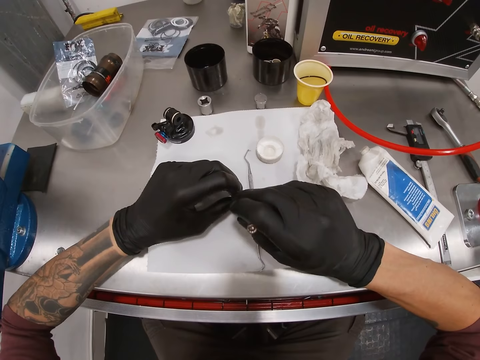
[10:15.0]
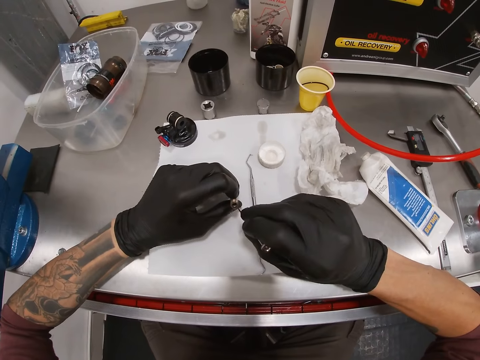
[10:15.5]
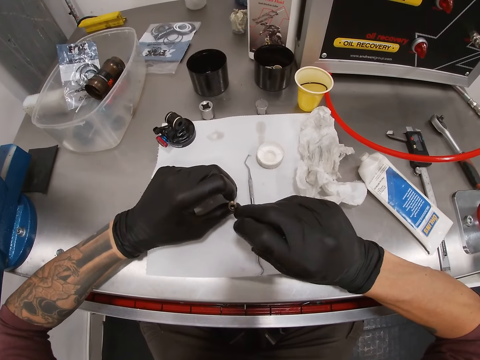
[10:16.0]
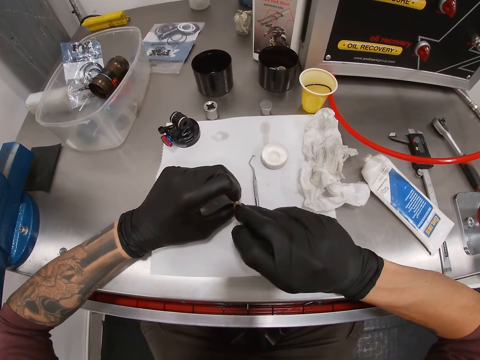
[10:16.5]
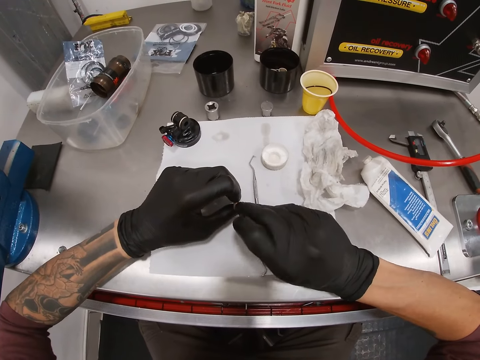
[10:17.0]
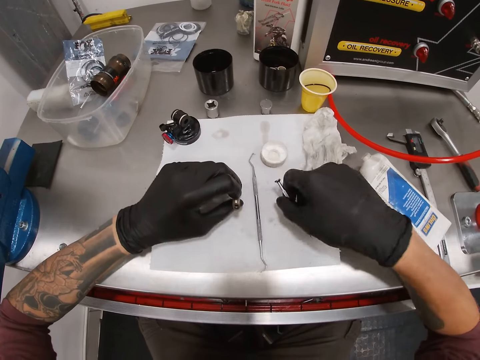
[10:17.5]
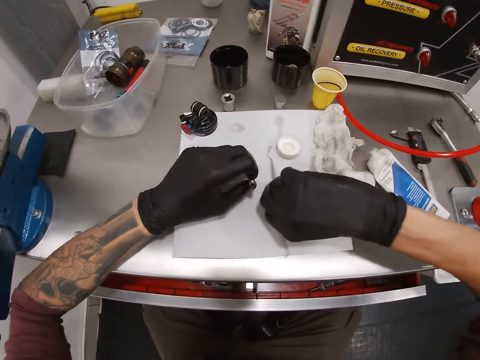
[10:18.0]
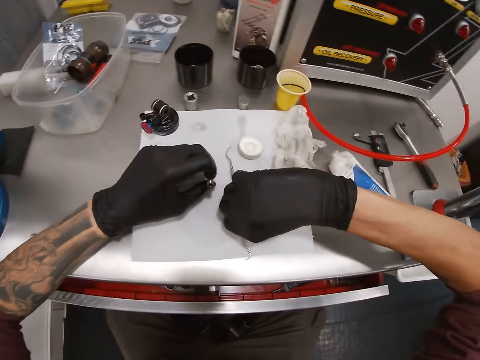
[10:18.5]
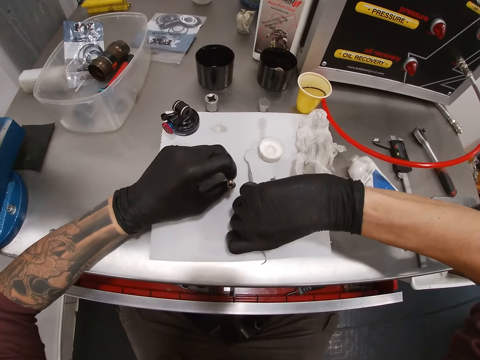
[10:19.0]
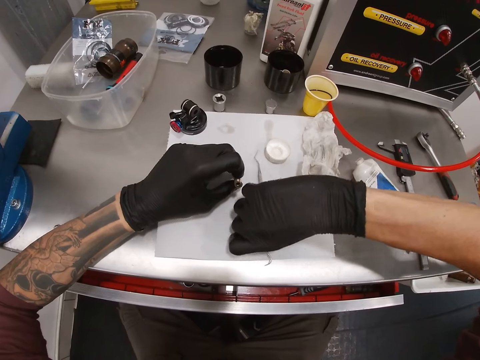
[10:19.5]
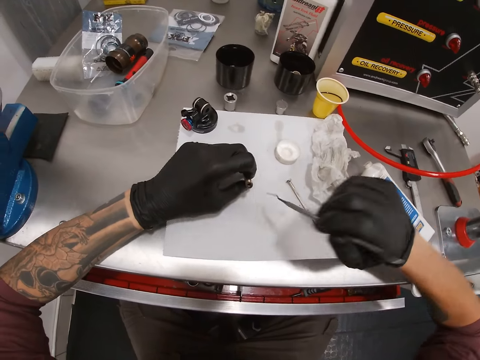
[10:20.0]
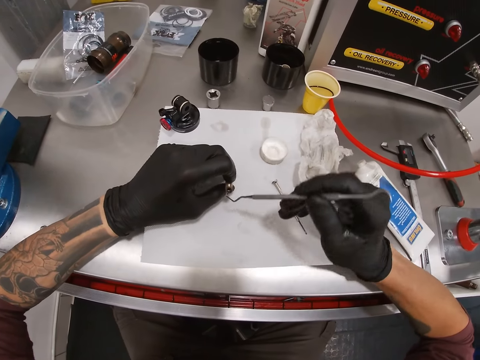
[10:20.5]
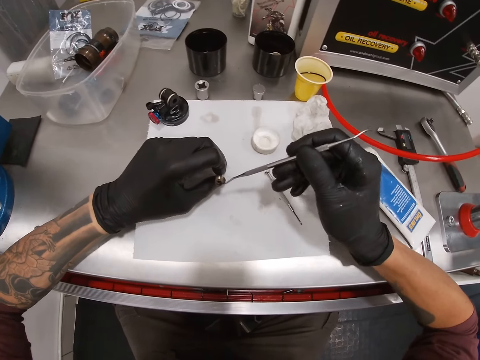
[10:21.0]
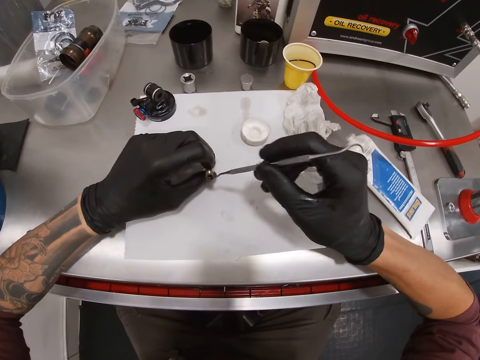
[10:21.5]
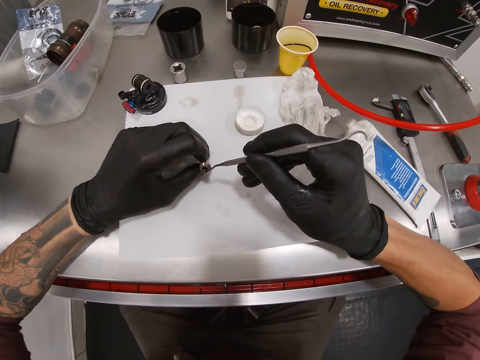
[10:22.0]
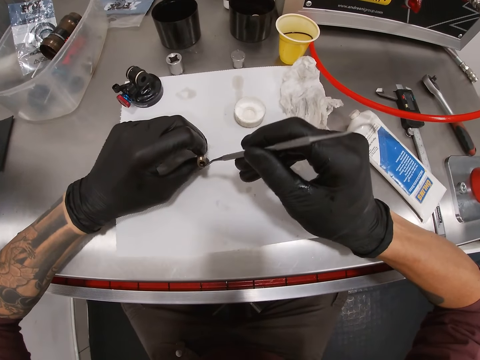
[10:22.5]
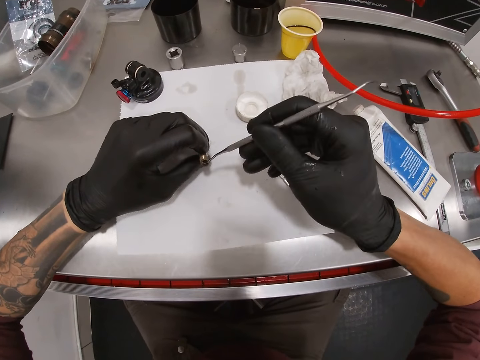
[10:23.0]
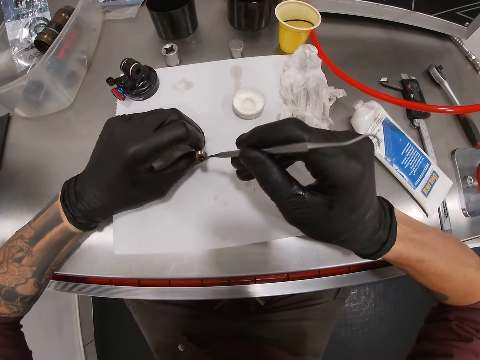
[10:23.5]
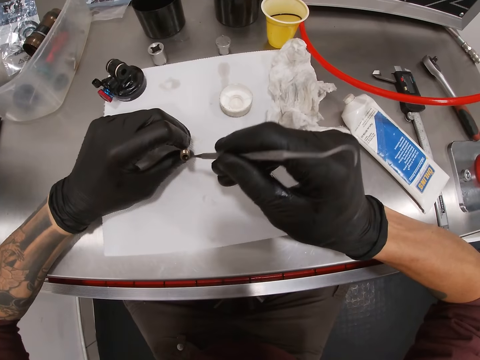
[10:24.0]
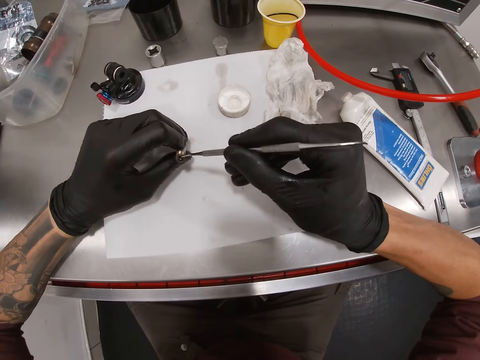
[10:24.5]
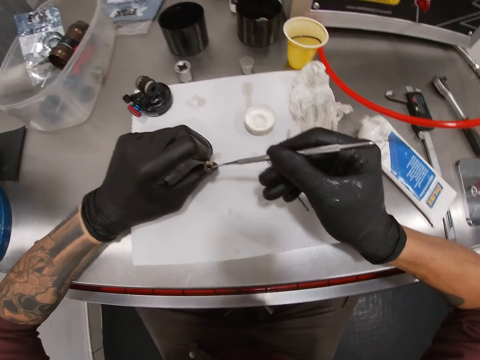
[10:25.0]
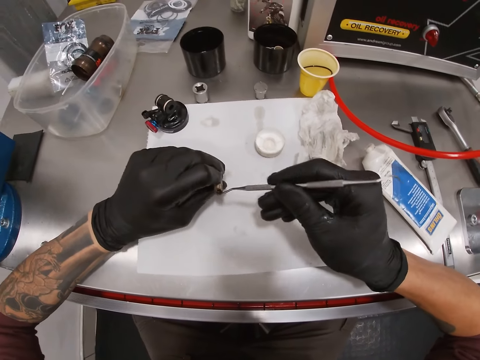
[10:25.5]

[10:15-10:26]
The camera wearer inspects the hex socket. He inserts the test pen on the hex socket. He scrapes the hex socket with the test pen. He places the test pen on the workstation with his right hand. He picks up the curette with his right hand. He inserts the curette in the hex socket. He scrapes the hex socket with the curette in his right hand.

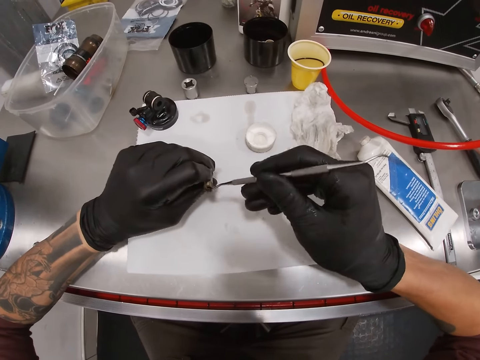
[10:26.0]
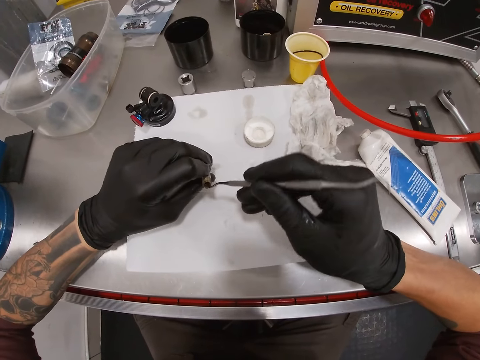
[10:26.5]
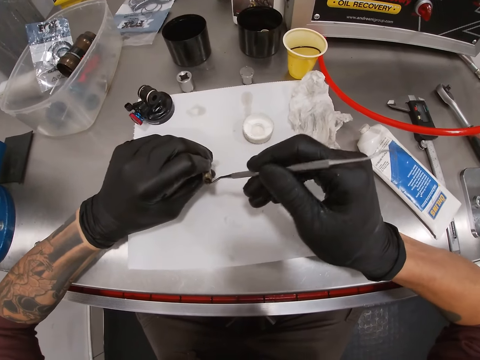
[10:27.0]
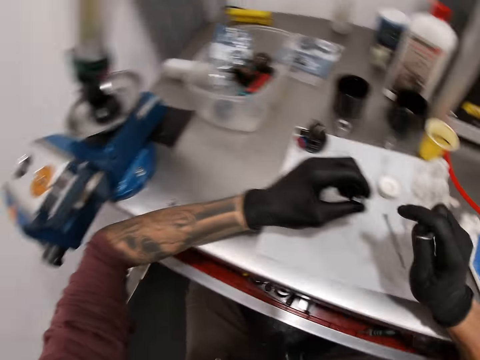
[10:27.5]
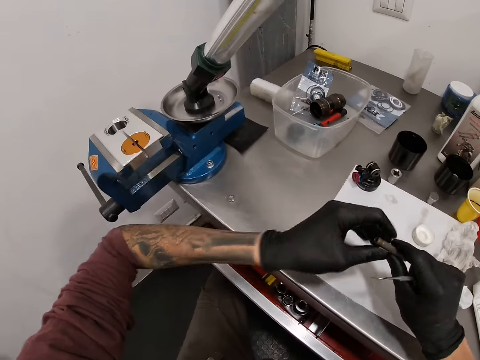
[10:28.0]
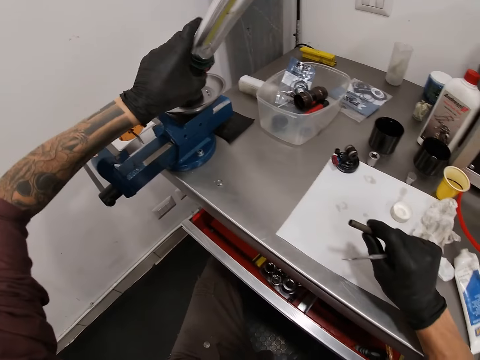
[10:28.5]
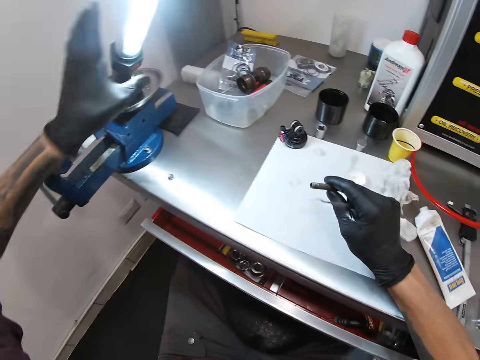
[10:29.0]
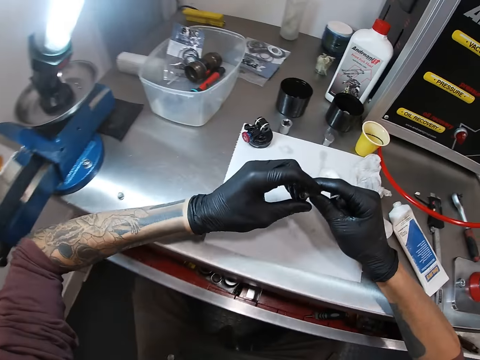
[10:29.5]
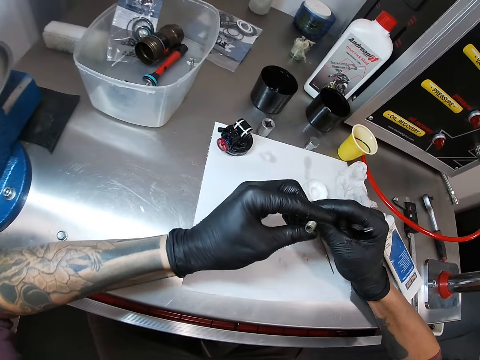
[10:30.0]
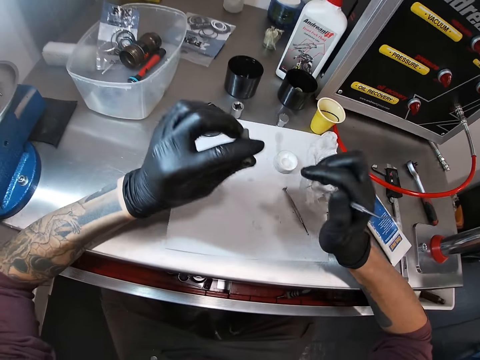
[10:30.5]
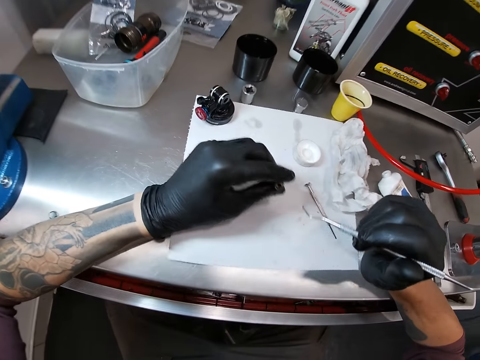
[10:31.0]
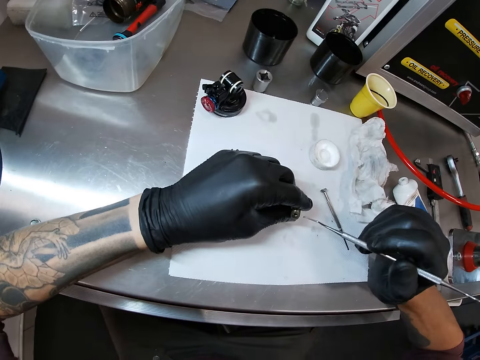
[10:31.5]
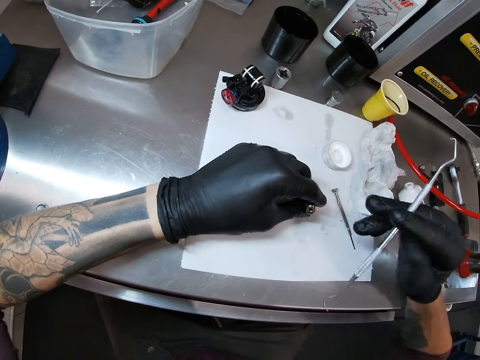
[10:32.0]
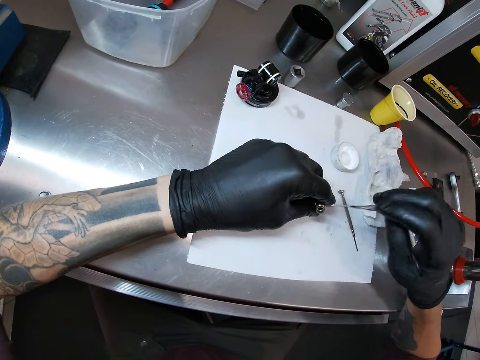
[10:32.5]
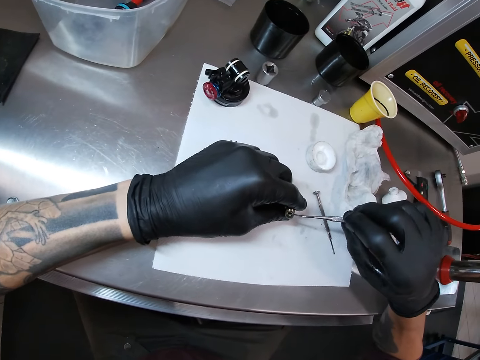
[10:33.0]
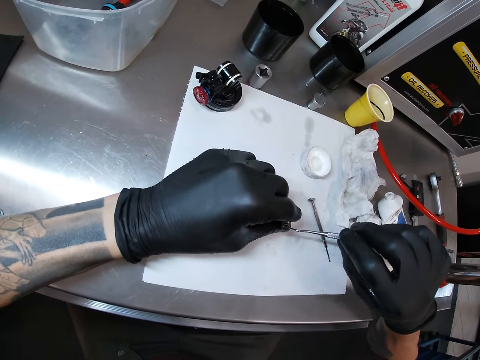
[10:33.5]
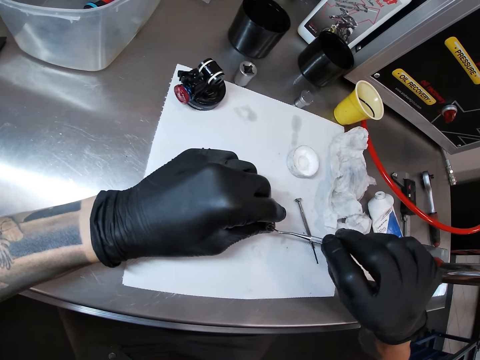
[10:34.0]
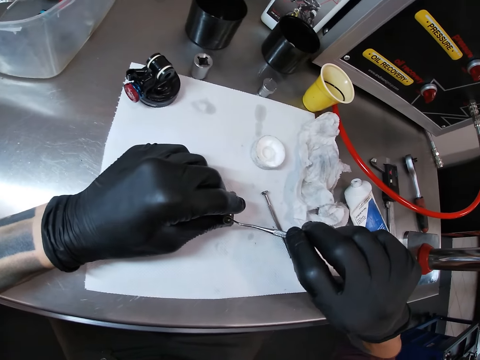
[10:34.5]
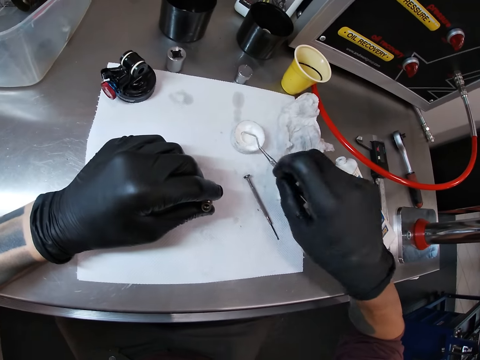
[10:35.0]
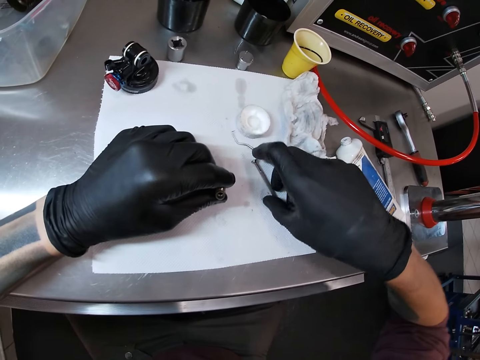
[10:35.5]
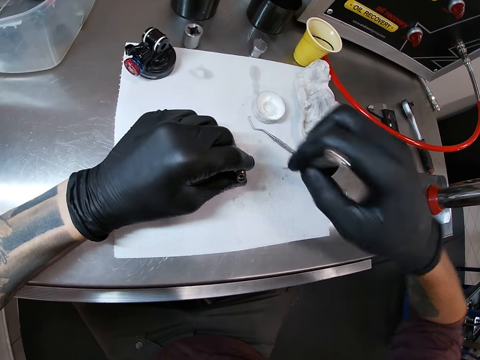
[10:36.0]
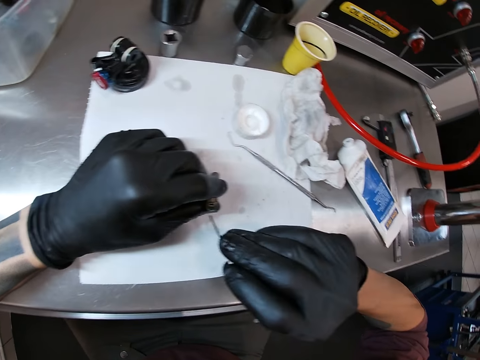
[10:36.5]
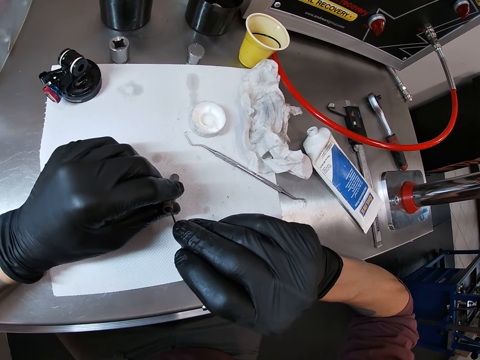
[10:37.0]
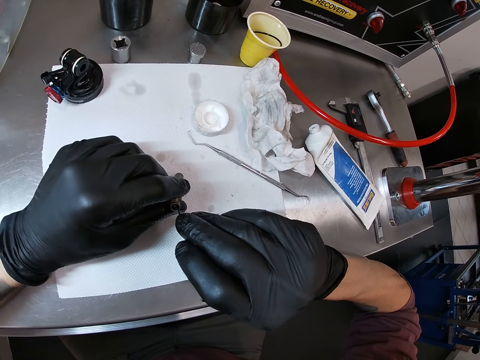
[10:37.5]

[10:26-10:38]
The camera wearer passes the turn driver or hex socket from his left hand to his right hand. He turns on the lamp with his left hand. He places the hex socket in his left hand. He holds the turn driver with both hands. He cleans the turn driver head with the hook screwdriver or curette in his right hand. He overturns the curette. He inserts the curette in the hex socket. He drops the hook screwdriver on the work bench. He picks up the screwdriver or test pen with his right hand. He cleans the turn driver head with the screwdriver in his right hand. He inserts the test pen in the hex socket.

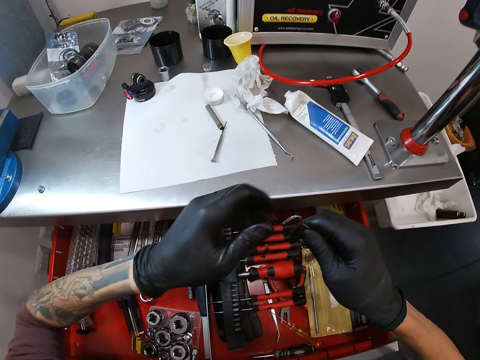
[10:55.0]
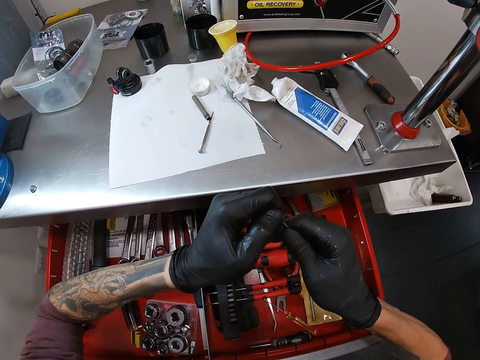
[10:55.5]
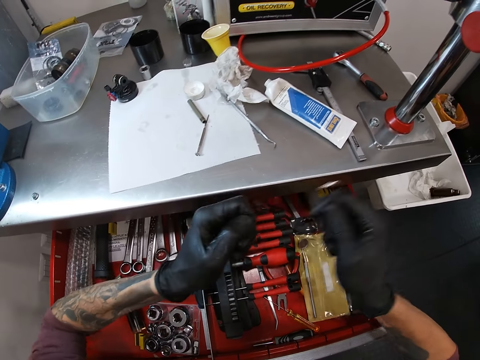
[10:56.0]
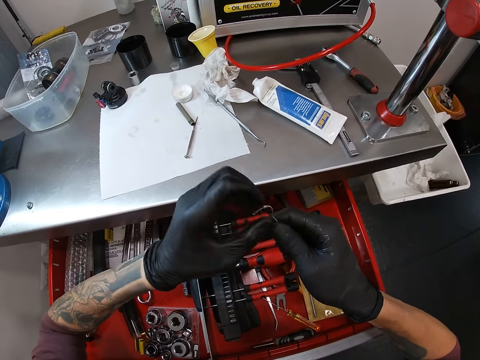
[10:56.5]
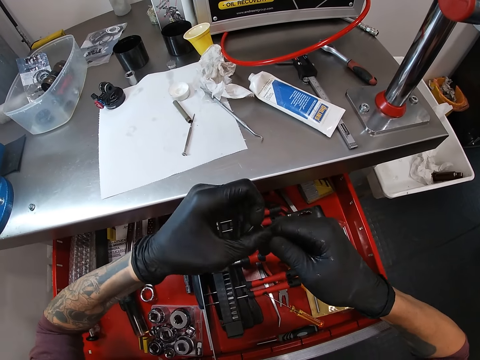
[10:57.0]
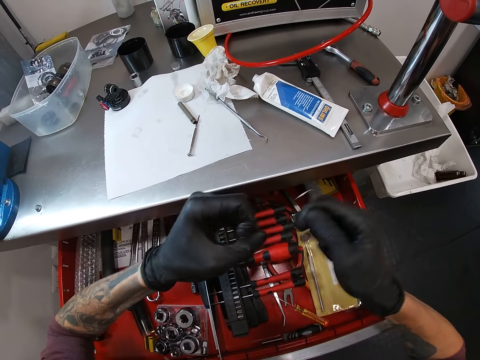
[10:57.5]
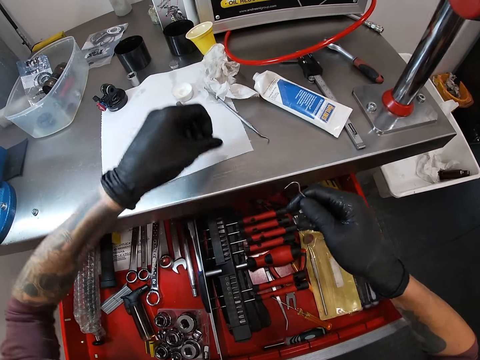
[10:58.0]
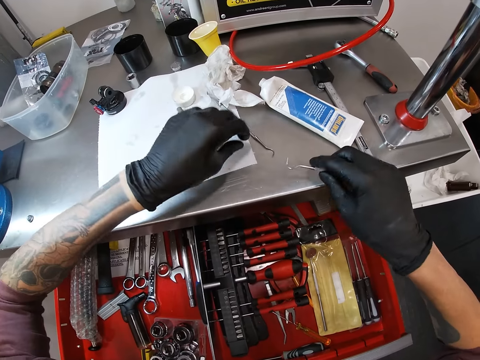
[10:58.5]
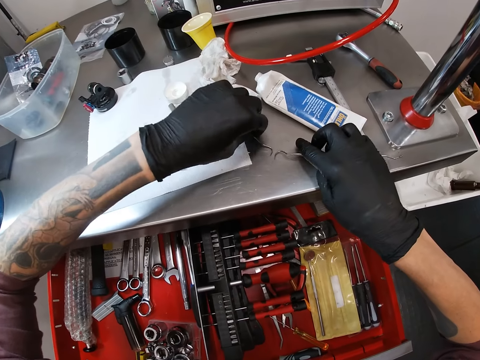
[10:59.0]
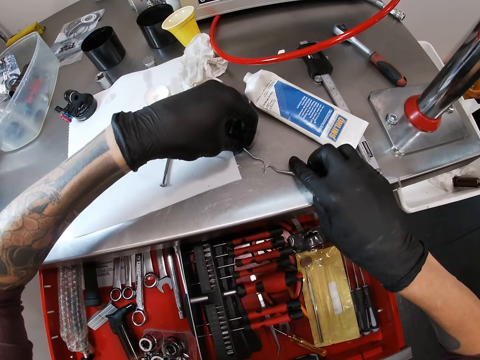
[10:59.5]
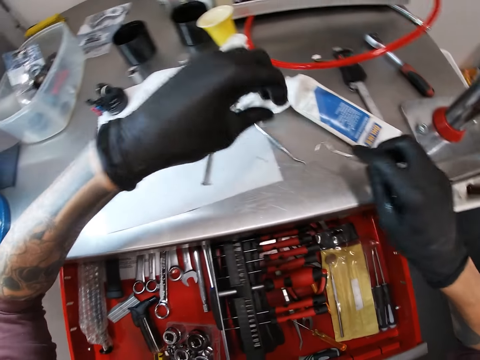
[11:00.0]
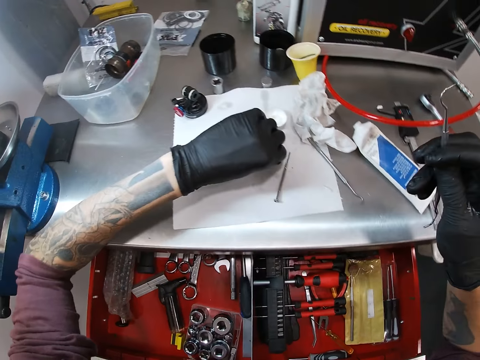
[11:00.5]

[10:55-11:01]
The camera wearer holds the curette with both his hands. He pulls on the curette's lid with his left hand. He drops the lid on the work station. He compares the curettes. He picks up the hex socket.
